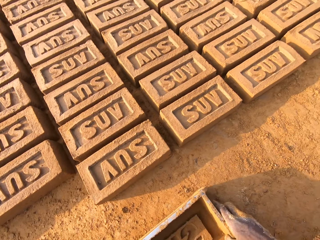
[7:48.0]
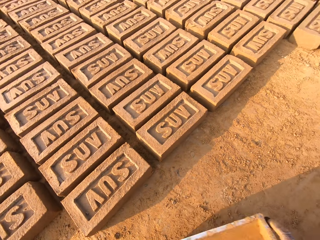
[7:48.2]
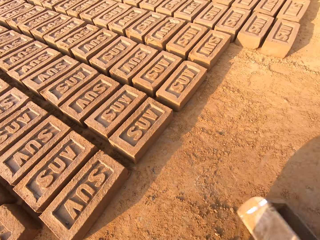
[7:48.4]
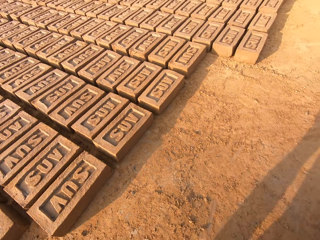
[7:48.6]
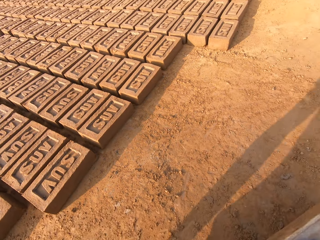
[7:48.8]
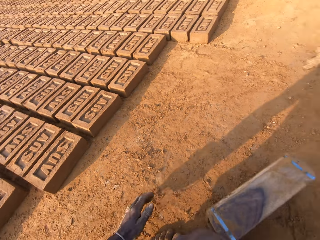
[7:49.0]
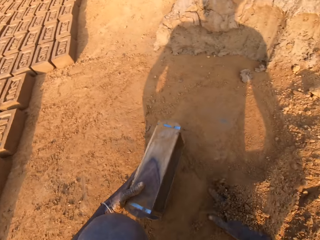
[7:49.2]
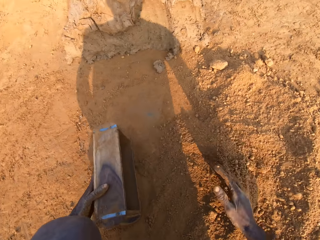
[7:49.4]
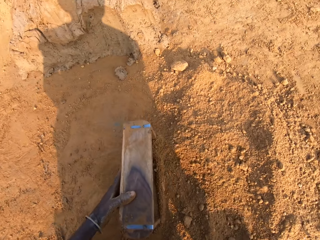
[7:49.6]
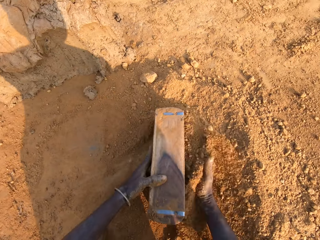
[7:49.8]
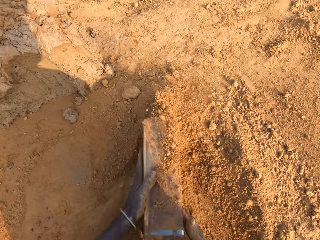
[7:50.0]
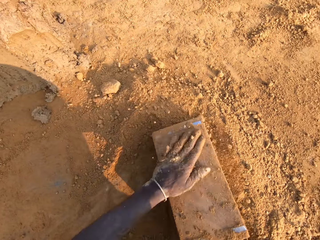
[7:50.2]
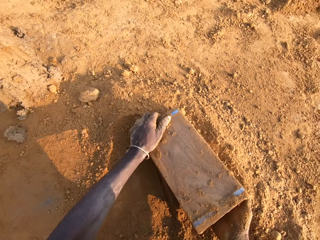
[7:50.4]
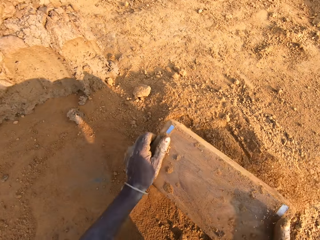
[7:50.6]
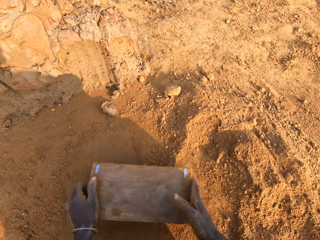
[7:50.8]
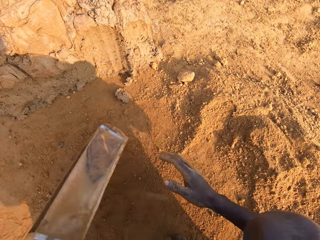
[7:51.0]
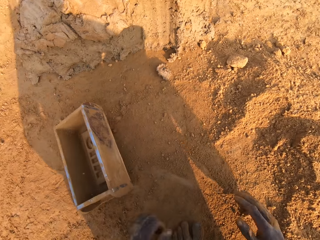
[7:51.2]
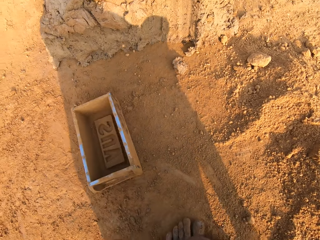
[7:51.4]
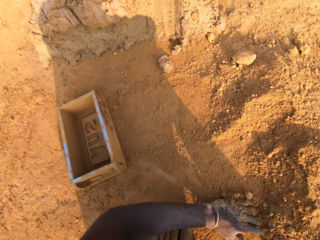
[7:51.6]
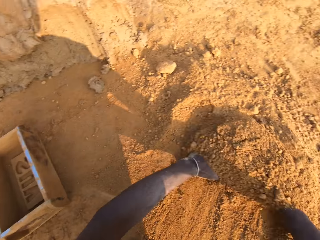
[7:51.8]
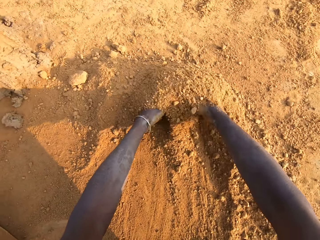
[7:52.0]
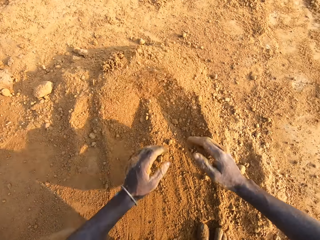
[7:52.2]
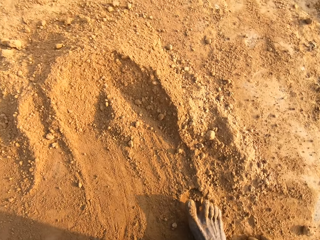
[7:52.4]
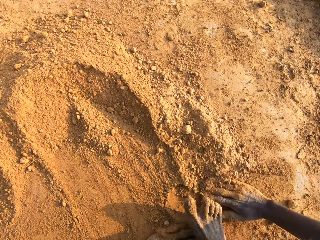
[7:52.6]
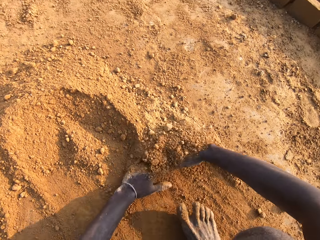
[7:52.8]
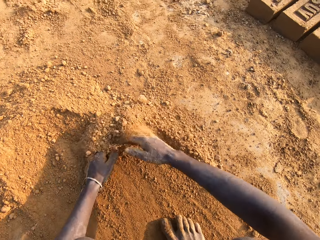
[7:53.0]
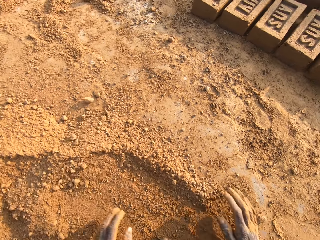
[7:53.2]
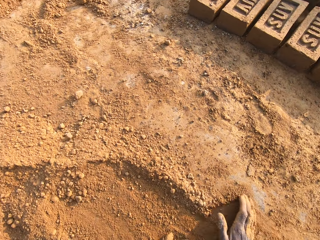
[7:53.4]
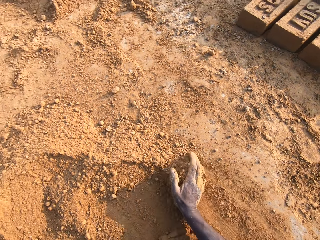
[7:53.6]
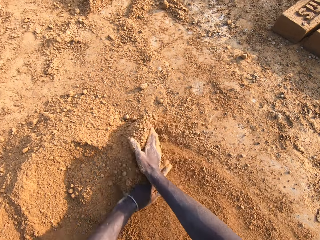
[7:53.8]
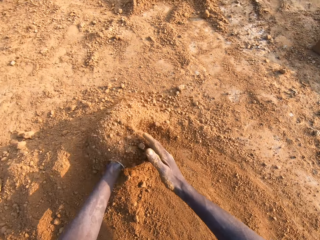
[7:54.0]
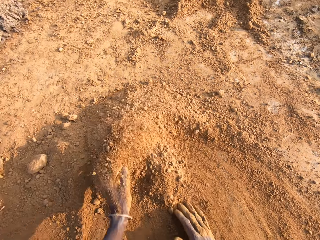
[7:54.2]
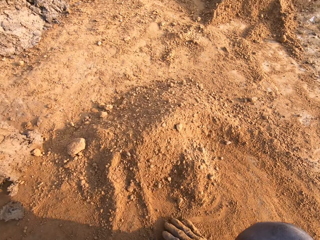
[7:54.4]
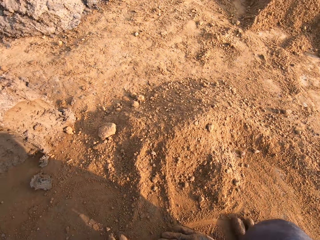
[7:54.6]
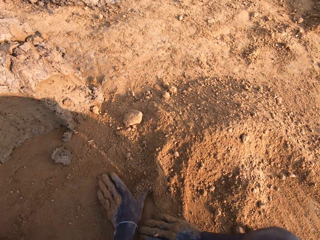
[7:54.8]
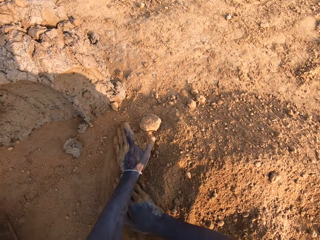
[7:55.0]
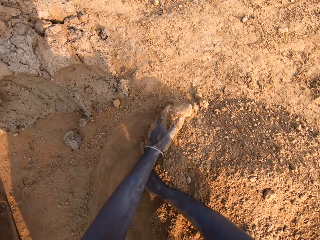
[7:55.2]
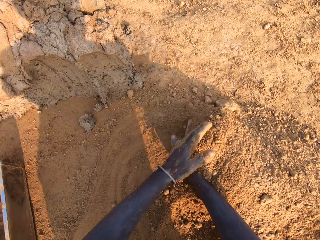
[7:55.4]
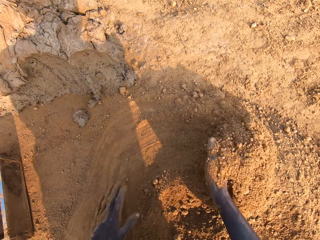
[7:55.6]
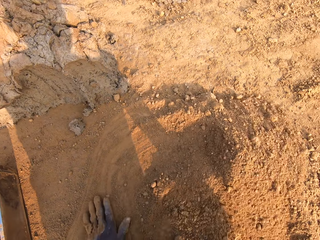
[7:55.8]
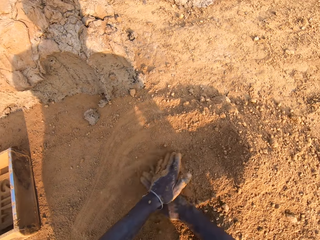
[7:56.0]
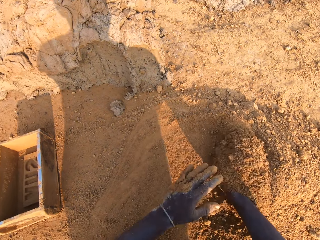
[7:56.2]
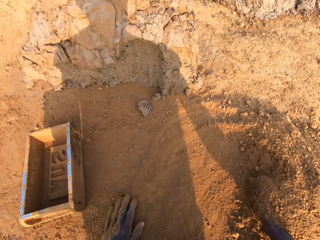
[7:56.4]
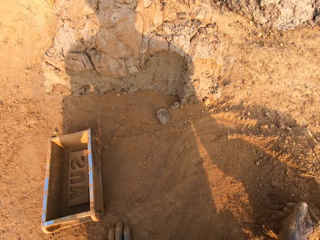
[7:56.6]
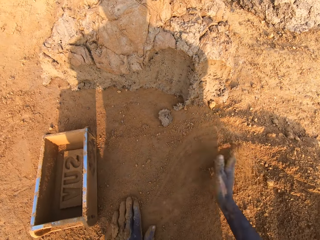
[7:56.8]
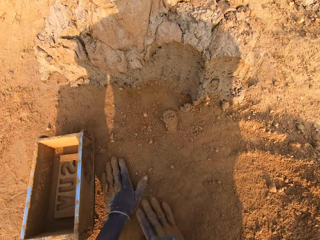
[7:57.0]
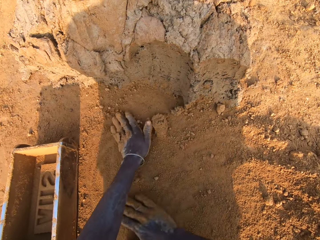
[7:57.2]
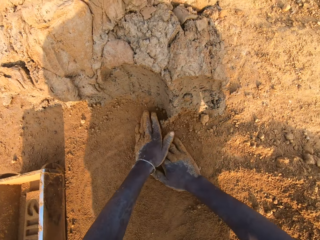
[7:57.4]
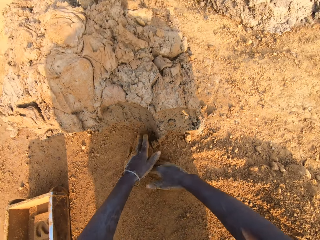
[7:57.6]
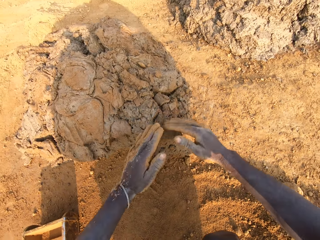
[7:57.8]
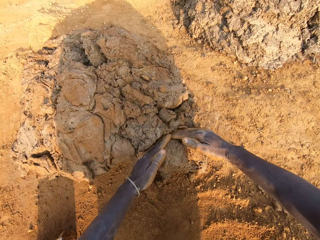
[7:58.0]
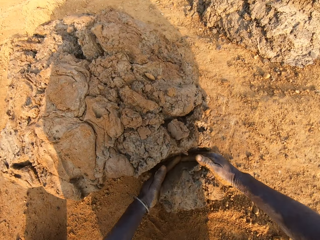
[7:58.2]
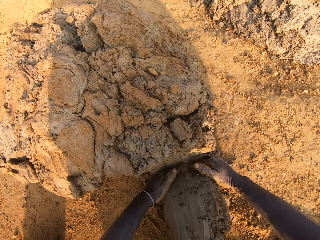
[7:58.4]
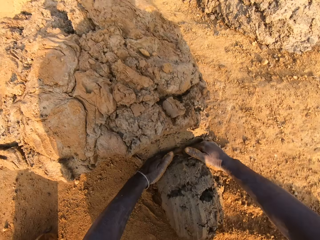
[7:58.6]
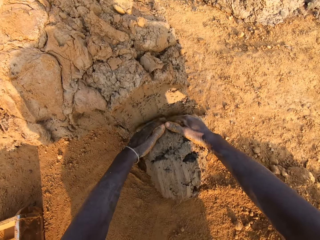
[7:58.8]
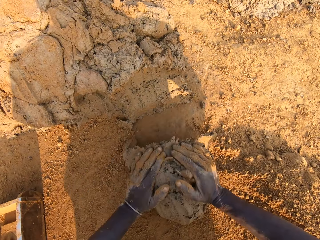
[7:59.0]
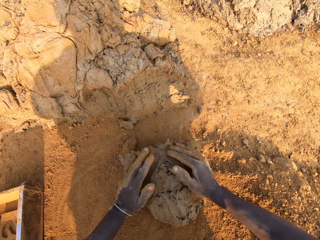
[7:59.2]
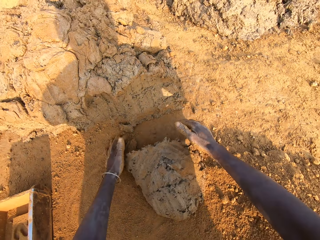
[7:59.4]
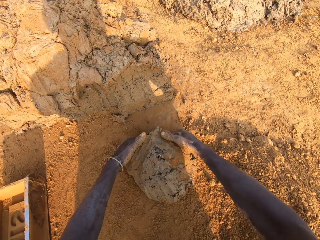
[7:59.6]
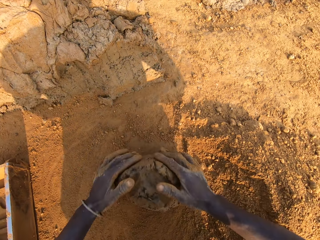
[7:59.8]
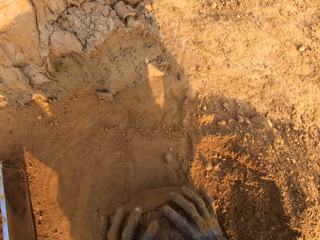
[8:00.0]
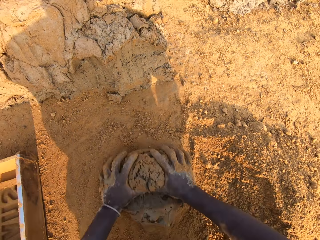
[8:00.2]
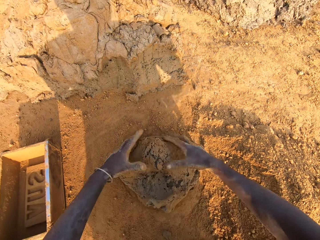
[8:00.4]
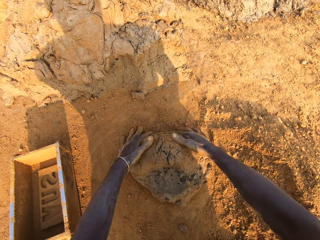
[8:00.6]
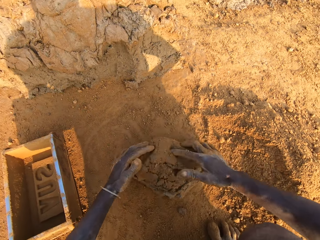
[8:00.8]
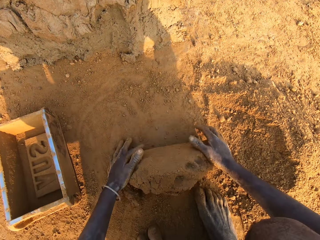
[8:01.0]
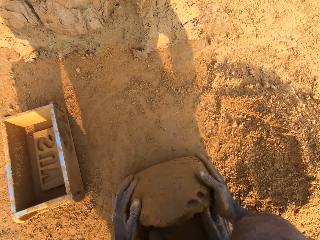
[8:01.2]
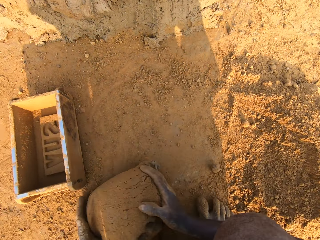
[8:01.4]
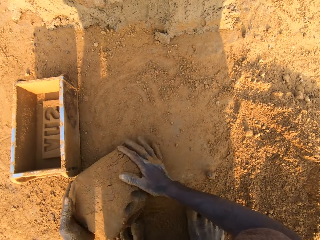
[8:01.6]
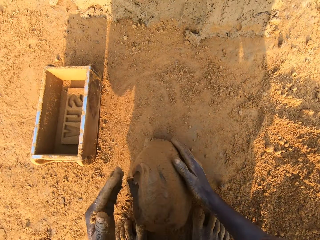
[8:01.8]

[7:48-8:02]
The camera wearer moves the brick mold or box with his hands. He puts sand into the brick mold with his right hand. He drops the box. He shifts the sand on the ground with his hands. He cuts out a portion of clay mix or mud with both hands. He picks up the mud. He molds the portion of clay mix with both hands.

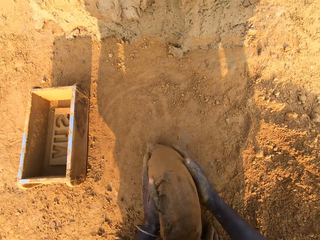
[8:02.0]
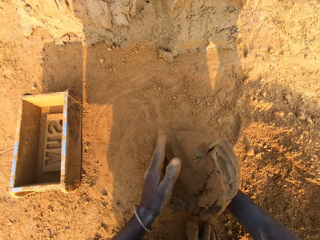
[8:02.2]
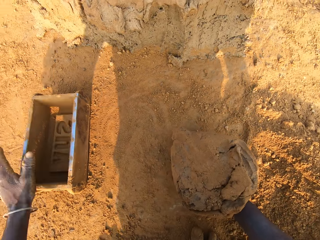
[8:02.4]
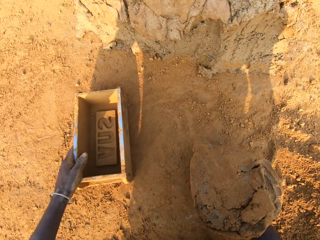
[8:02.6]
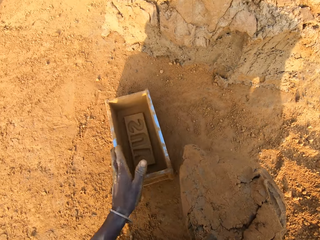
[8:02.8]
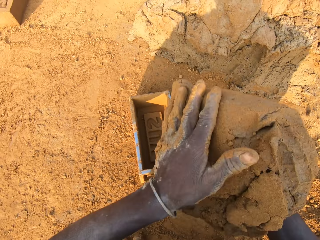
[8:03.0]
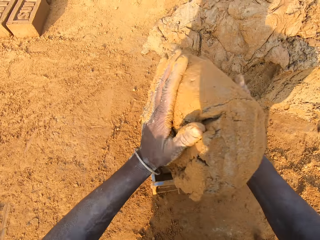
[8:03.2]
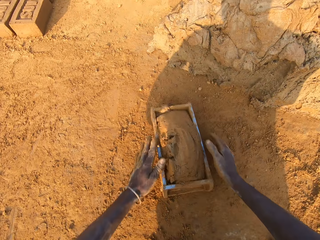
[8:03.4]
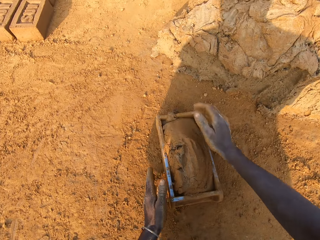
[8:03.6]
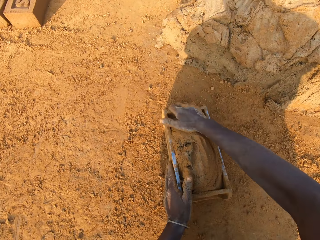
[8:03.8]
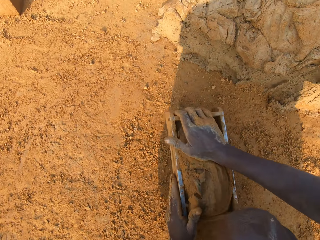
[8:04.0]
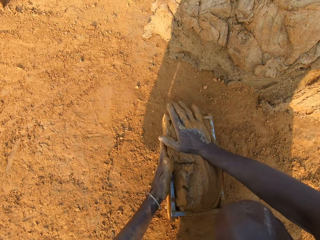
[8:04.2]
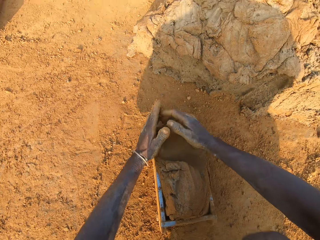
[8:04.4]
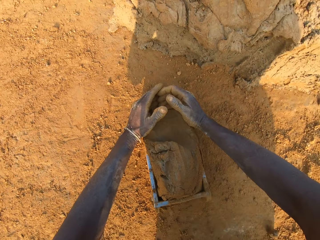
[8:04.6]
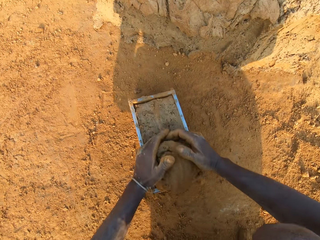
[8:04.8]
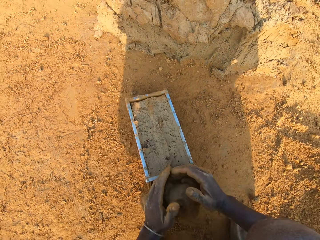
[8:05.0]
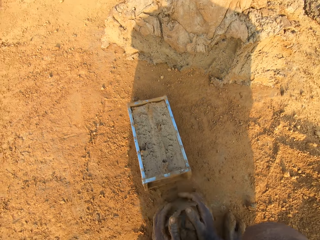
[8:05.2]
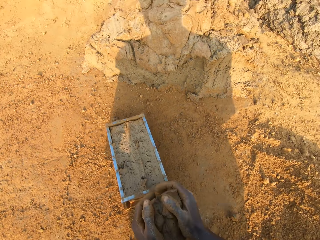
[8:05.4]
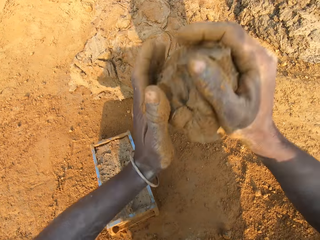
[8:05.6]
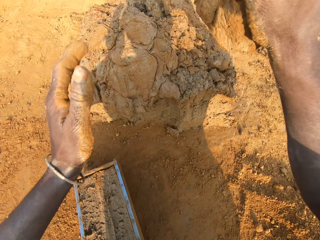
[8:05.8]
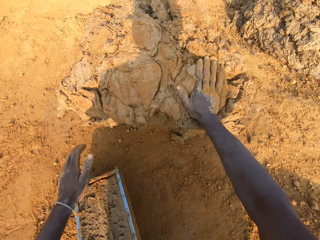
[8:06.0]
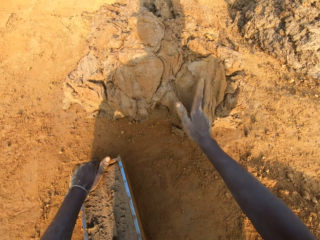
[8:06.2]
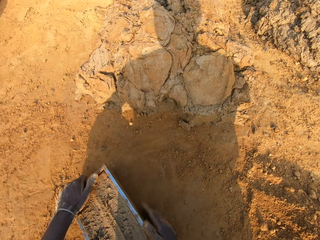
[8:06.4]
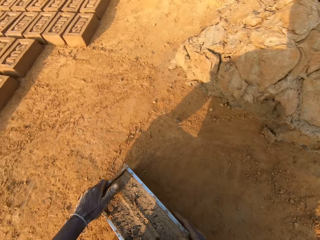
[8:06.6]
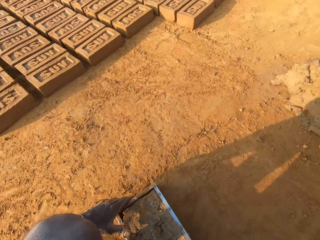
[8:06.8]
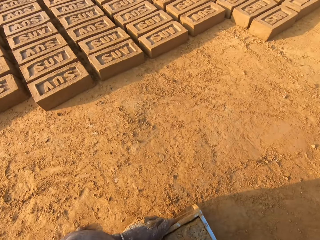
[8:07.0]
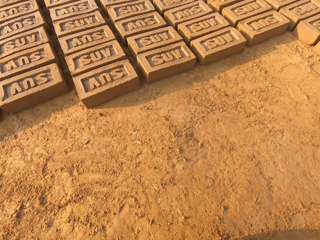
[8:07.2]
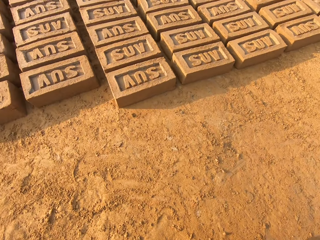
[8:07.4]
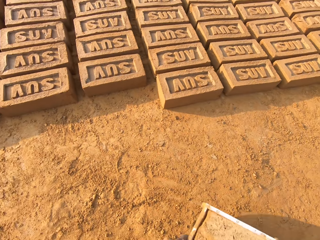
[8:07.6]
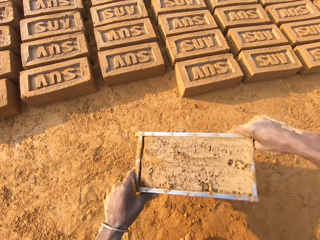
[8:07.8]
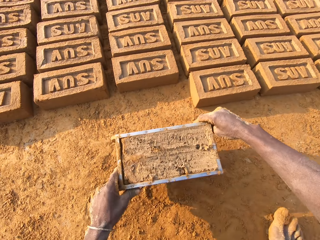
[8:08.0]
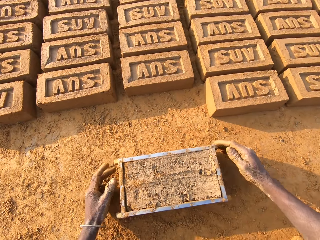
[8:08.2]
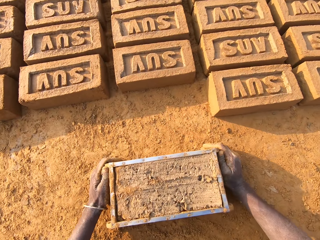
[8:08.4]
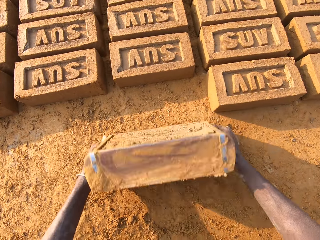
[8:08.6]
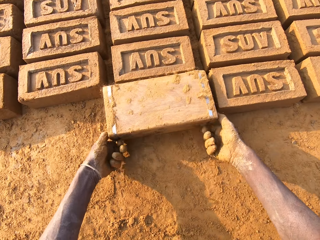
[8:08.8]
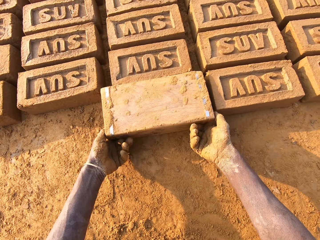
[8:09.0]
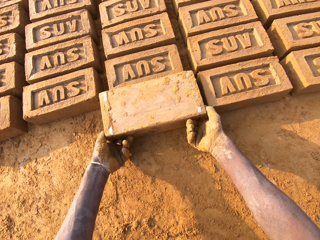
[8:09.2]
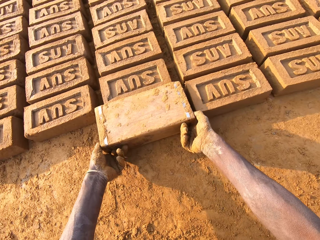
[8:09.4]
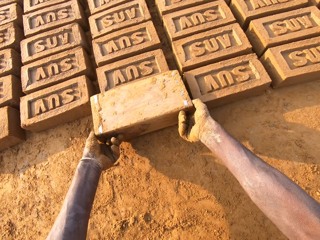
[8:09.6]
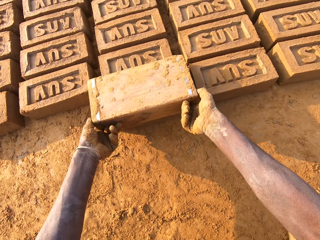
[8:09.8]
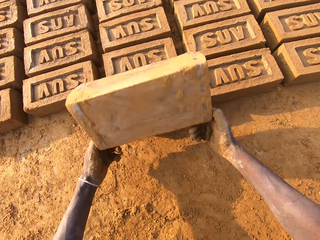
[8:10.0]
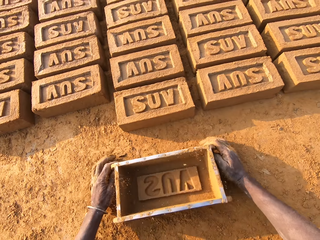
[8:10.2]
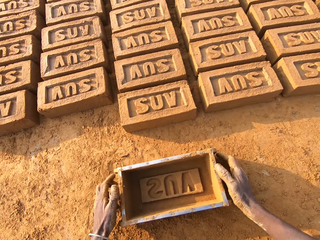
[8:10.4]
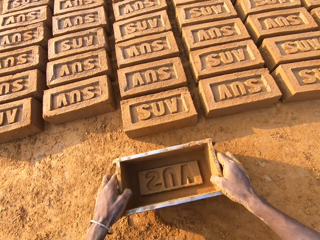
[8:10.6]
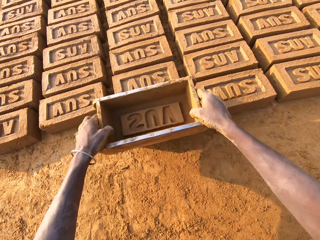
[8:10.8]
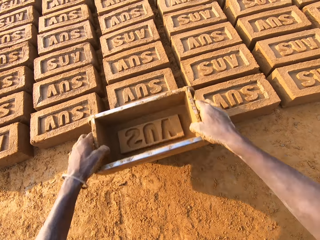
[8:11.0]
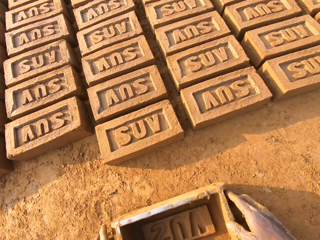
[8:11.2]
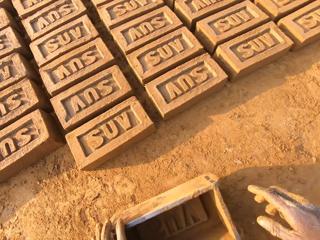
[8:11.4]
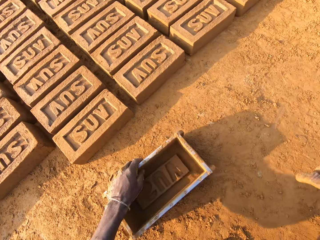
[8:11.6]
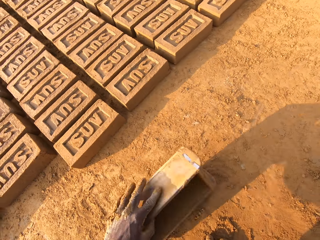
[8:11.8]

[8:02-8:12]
The camera wearer adjusts the brick mold with his left hand. He puts the clay mix in the brick mold. He cuts out excess clay mix from the brick mold with both hands. He throws the portion of clay mix on the floor with his right hand. He moves the brick mold with his hands. He drops the brick aside. He pours the clay mix from the brick mold on the ground. He presses the clay mix with the brick mold.
